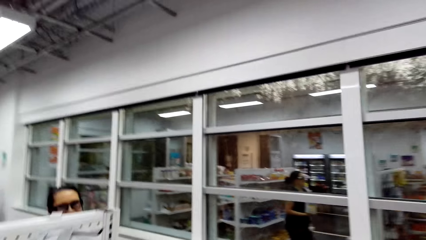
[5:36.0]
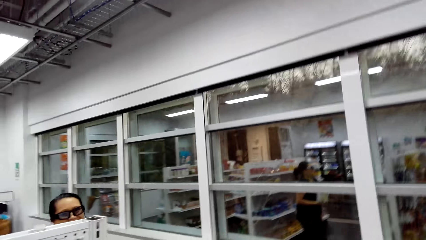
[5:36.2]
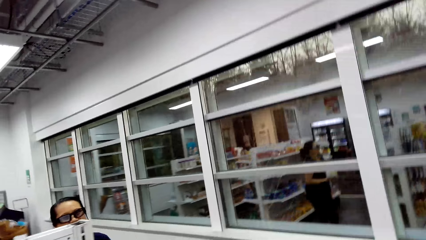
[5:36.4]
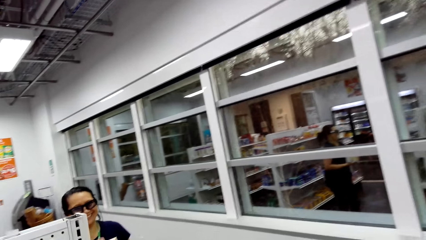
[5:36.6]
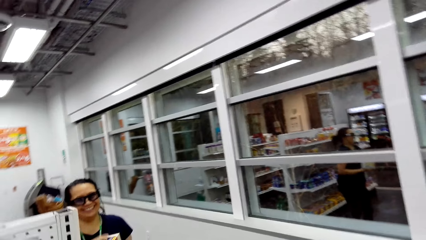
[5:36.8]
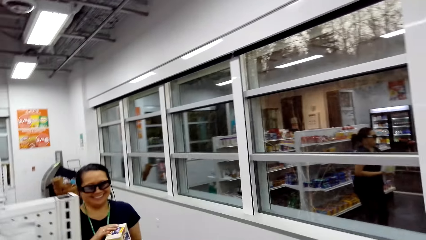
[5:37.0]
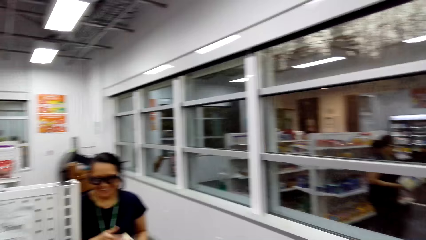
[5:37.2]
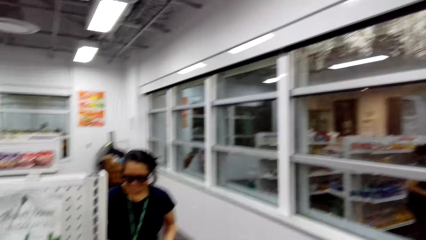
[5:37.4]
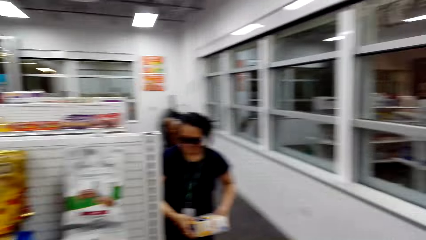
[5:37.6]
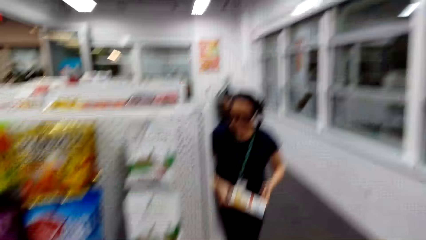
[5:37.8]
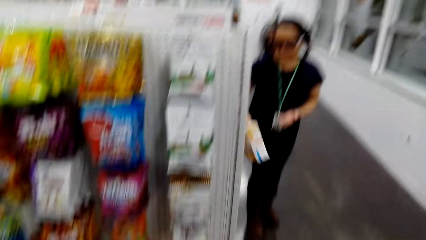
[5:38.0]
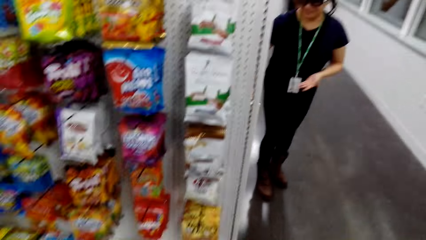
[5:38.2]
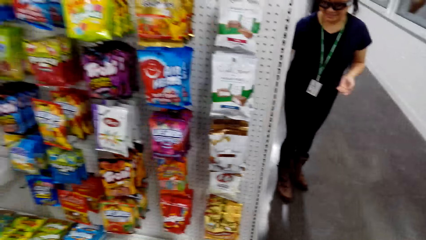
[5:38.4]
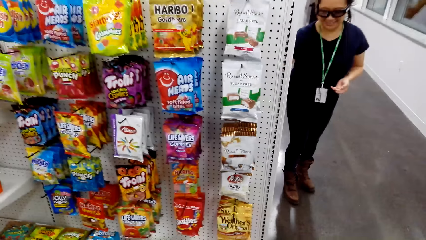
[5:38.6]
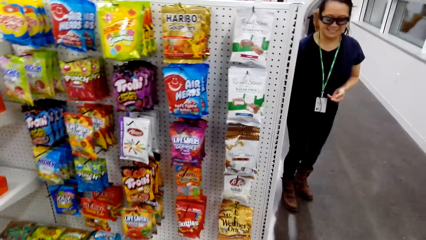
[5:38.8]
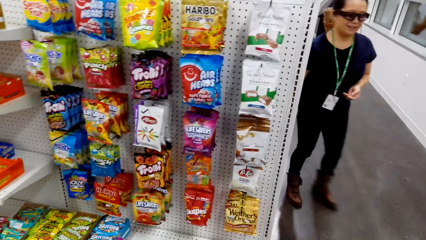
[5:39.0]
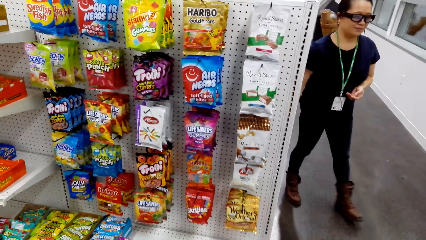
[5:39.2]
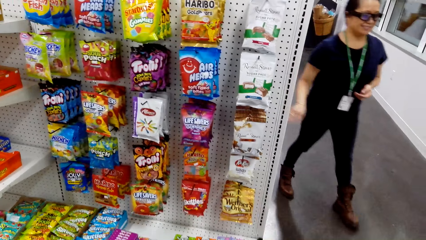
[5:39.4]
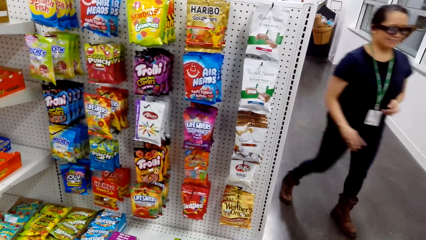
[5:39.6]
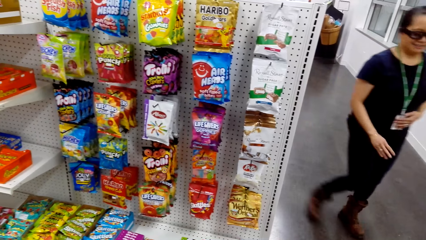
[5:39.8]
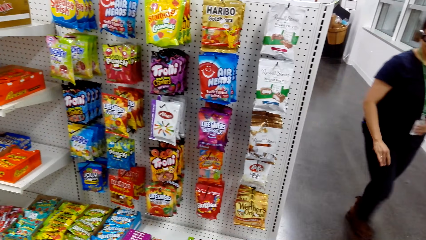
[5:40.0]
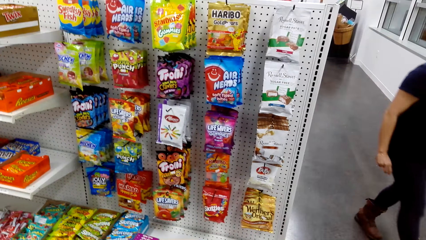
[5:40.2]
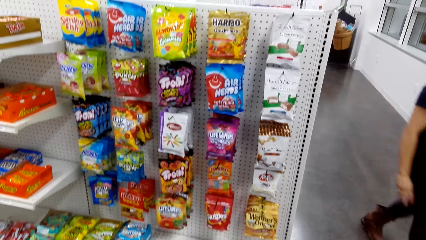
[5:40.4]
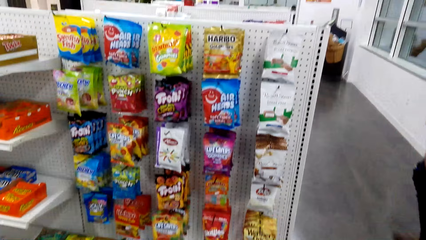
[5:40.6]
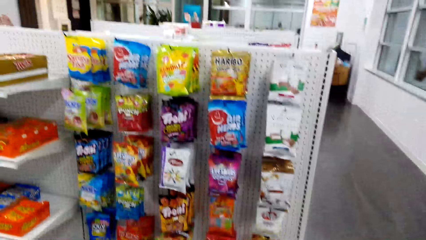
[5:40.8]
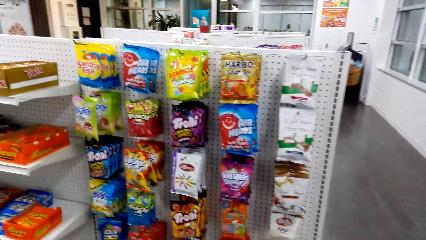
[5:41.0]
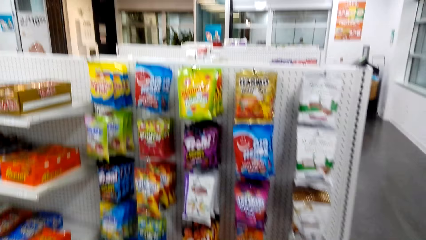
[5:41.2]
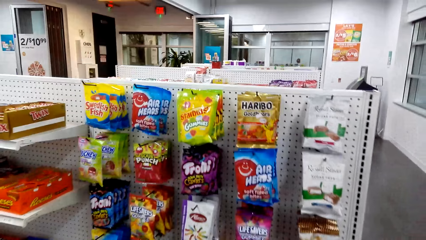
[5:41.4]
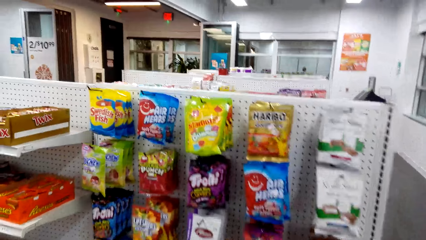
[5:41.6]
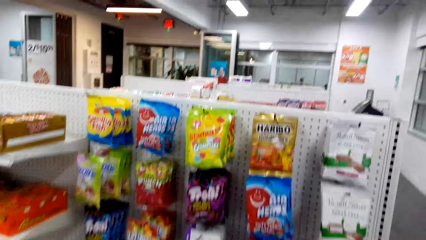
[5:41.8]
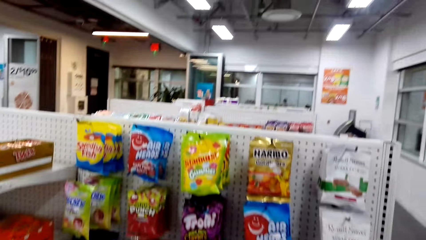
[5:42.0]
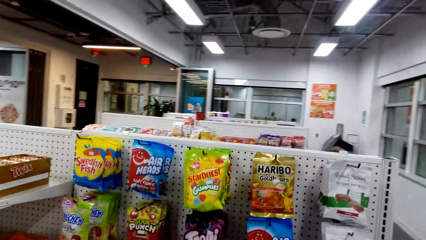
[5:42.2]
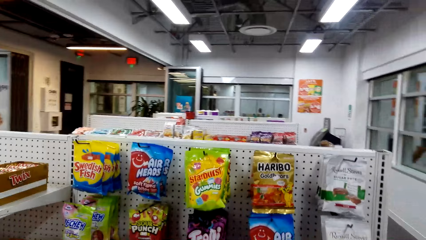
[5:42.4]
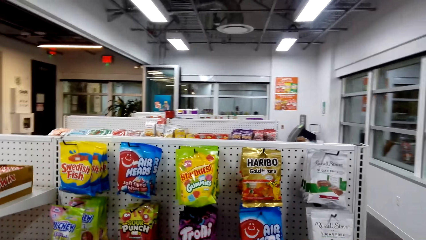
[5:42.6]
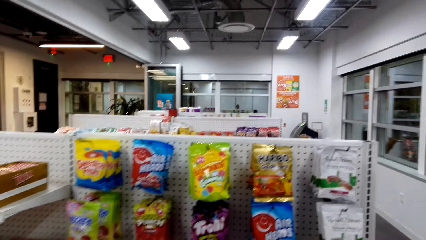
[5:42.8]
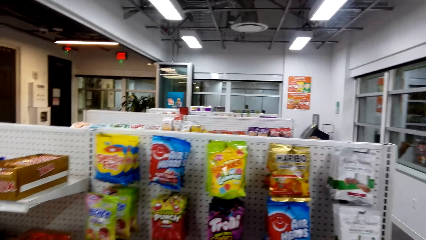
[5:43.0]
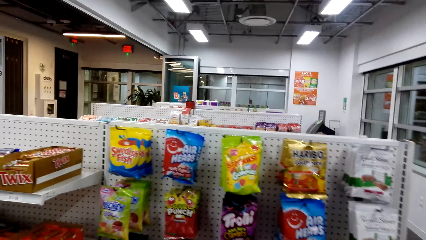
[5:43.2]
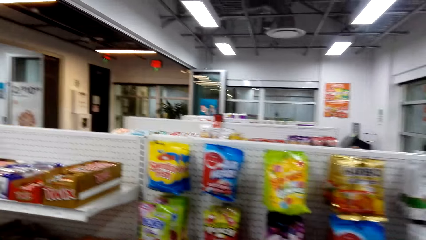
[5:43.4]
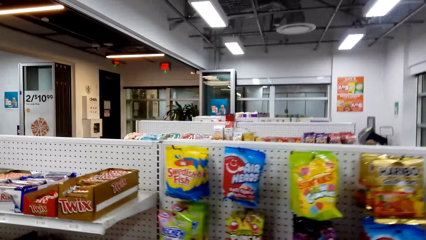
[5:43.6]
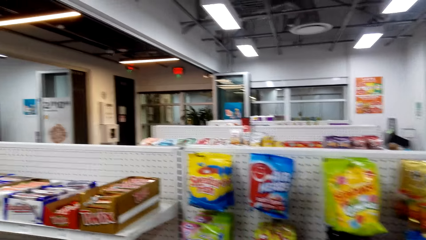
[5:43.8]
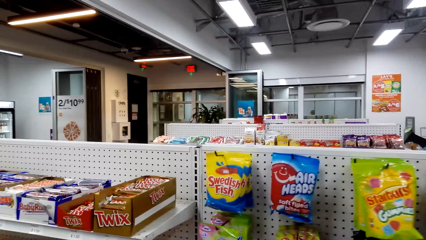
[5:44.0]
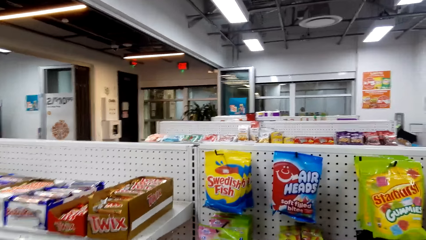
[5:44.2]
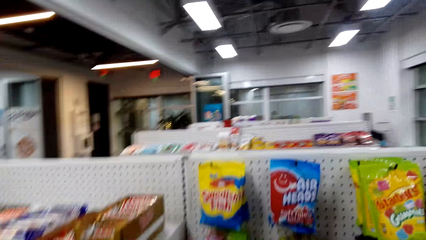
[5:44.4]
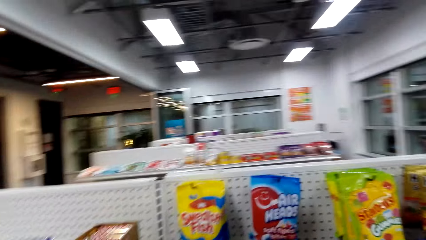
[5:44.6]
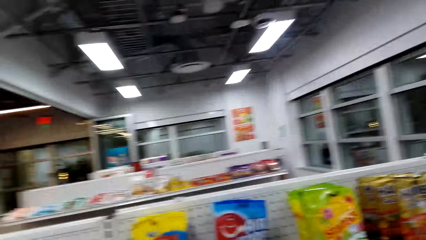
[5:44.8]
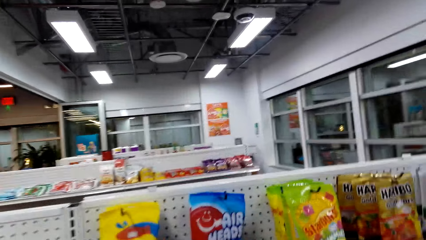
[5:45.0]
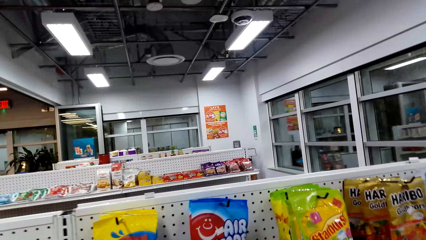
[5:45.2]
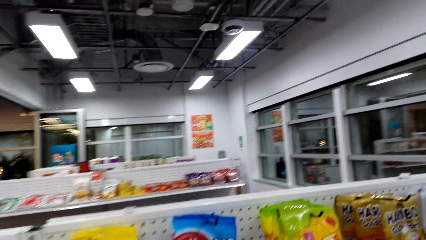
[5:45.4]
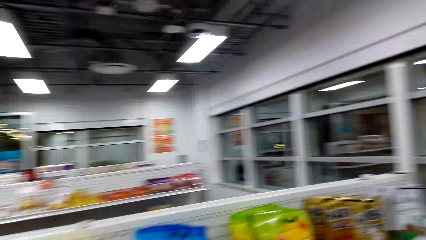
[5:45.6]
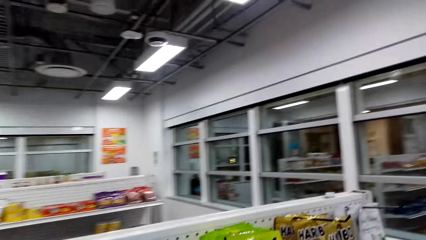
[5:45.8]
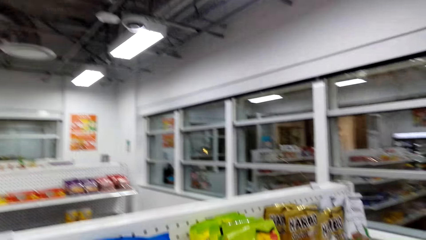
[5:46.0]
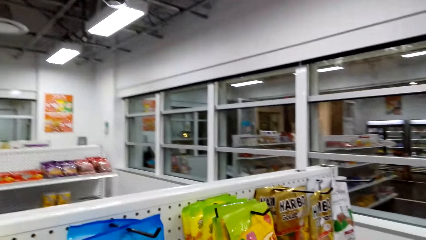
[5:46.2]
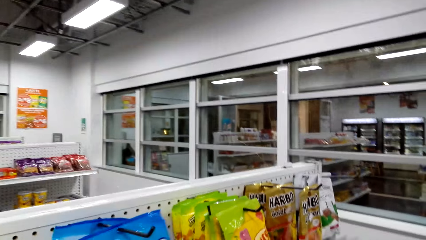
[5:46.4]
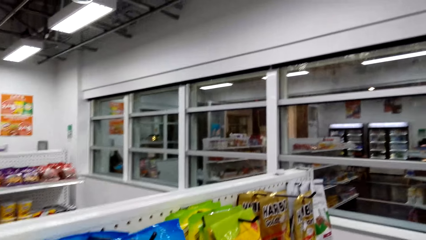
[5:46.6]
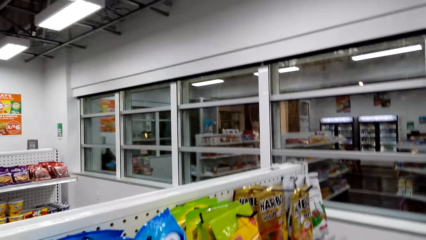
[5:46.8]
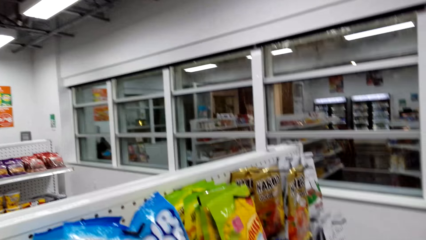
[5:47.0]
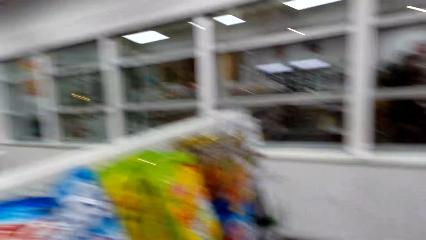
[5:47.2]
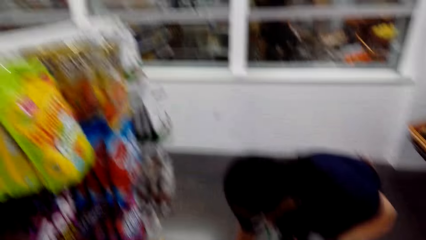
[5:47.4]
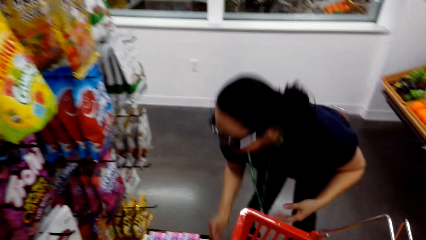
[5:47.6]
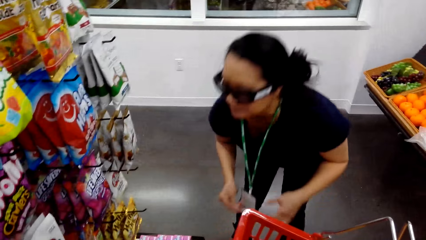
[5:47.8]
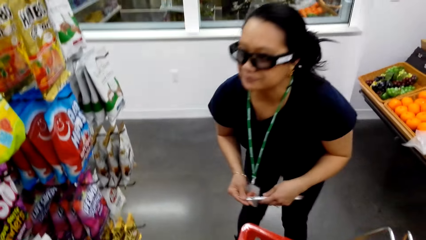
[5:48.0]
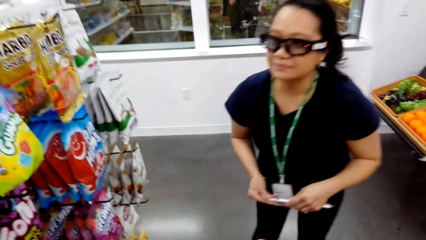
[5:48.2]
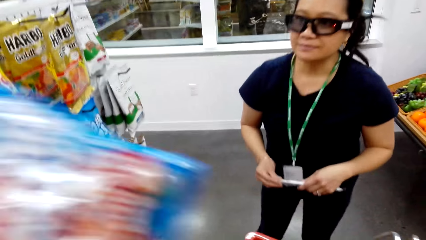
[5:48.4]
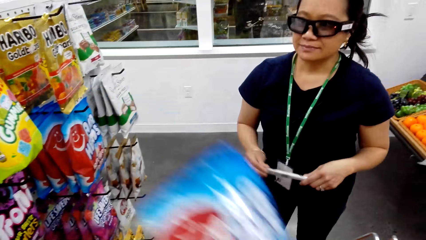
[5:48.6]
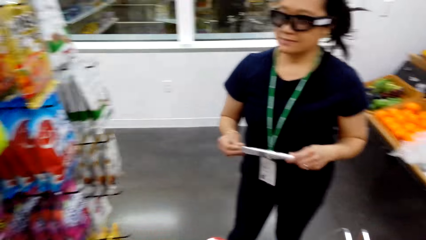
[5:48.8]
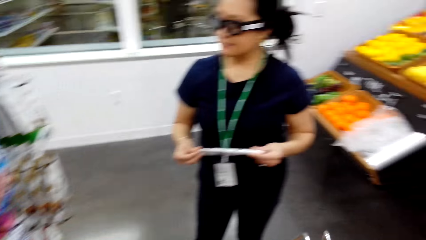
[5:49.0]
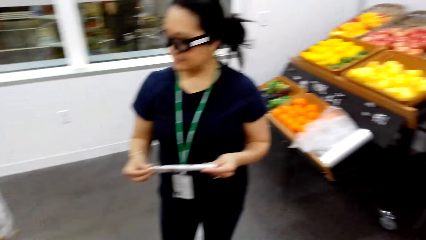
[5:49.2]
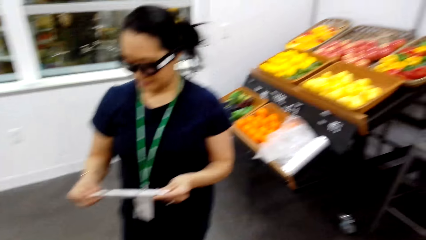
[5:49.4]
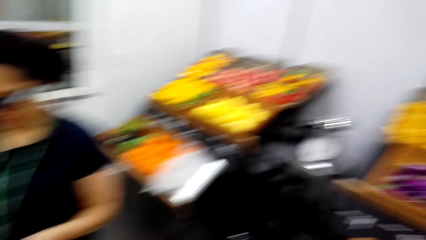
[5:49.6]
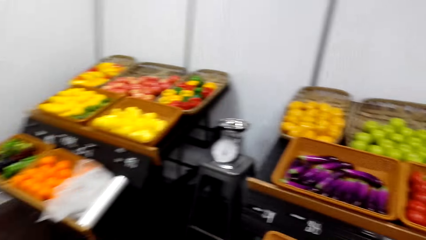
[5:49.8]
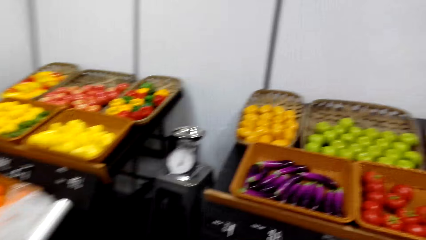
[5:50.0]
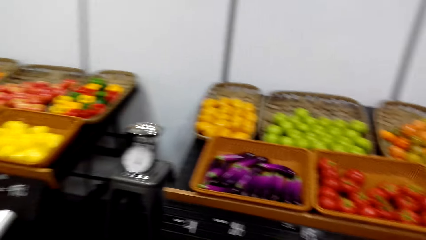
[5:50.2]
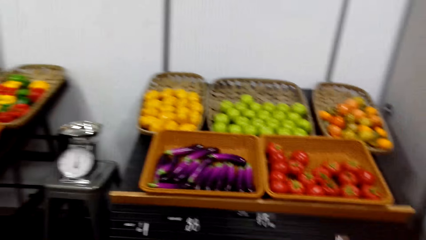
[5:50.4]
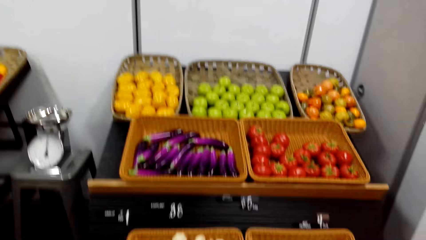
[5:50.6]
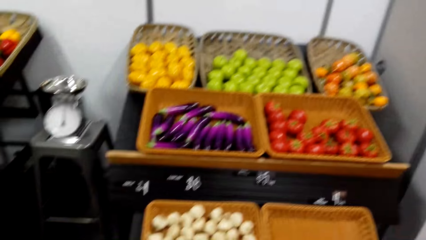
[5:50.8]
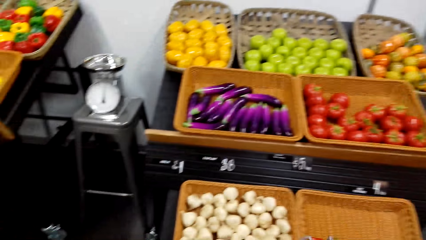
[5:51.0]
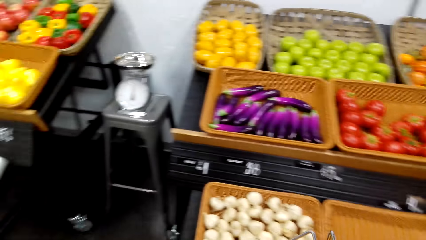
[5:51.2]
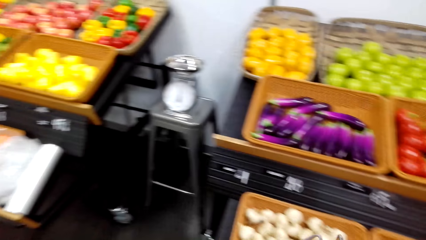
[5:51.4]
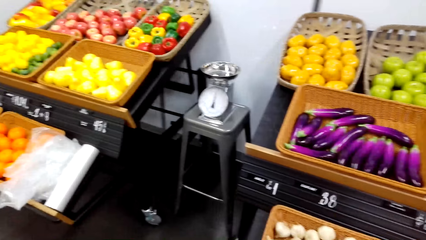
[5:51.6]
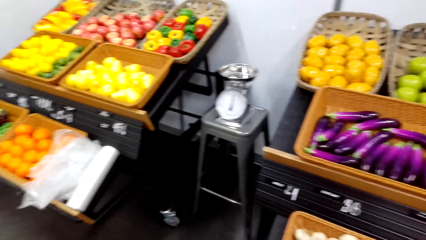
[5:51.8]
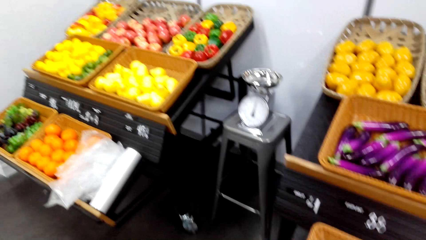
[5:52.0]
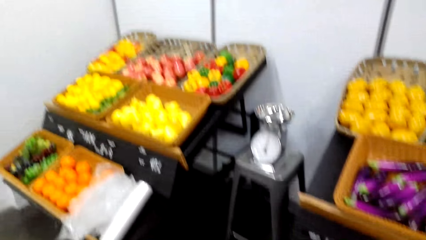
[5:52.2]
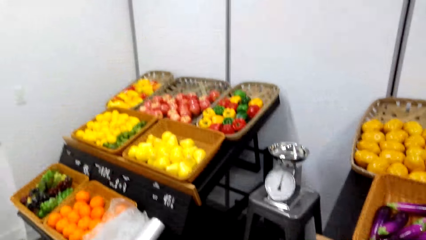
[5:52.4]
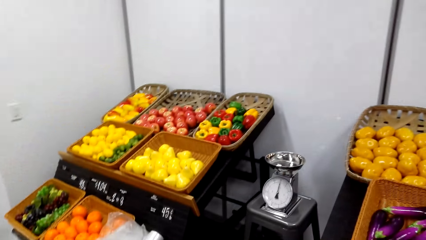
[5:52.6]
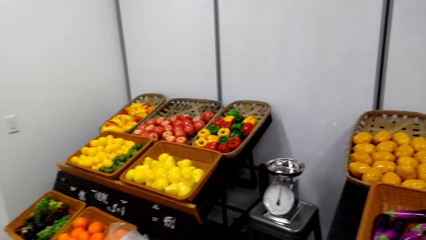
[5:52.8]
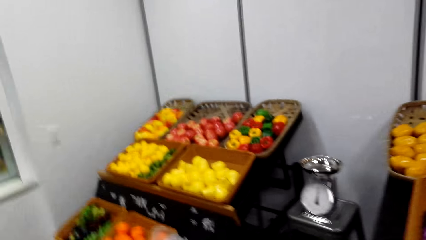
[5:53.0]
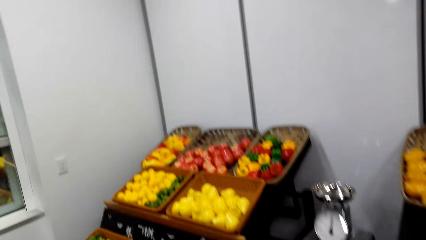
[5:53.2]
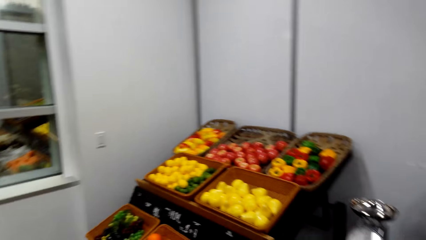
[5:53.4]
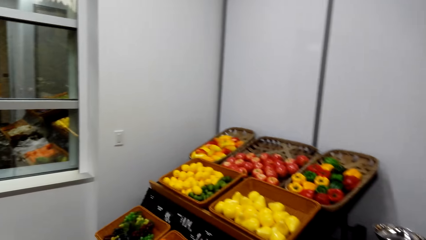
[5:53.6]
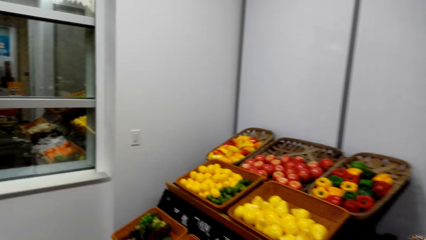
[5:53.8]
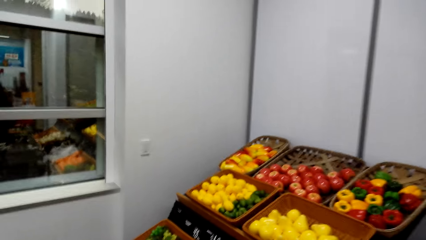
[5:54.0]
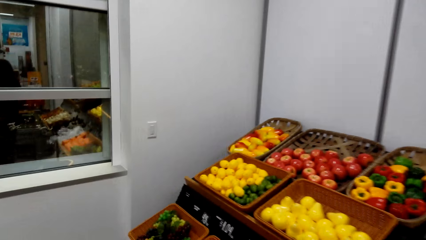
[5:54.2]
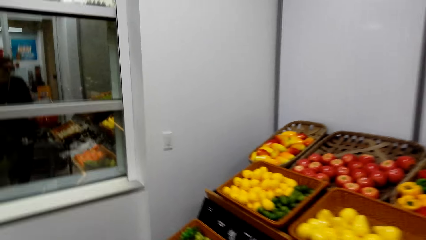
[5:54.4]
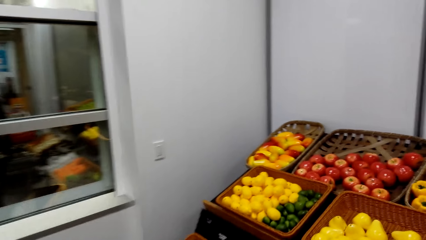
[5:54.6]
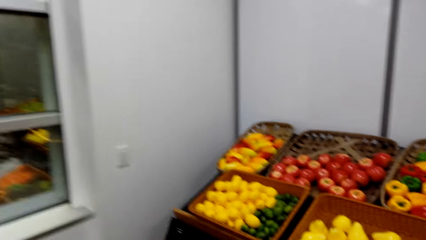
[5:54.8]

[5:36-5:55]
The camera wearer looks at a woman. The woman talks to the camera wearer. The camera wearer looks at the items on the supermarket shelf. The woman walks. The camera wearer walks. They talk to the woman and stop walking. They talk to the woman and pick up a packet in the shelf. They look at the woman. They put the packet in the shopping bucket. They walk and look around. They walk and look at the fruits on the bucket shelf.
